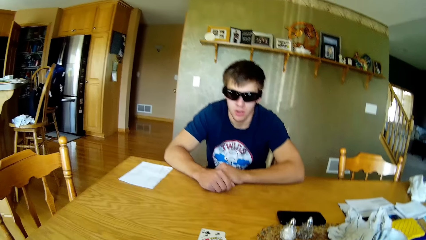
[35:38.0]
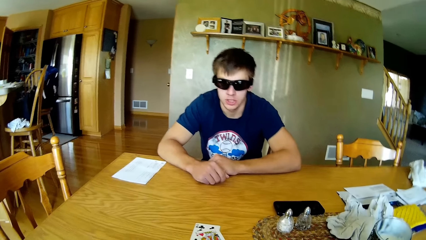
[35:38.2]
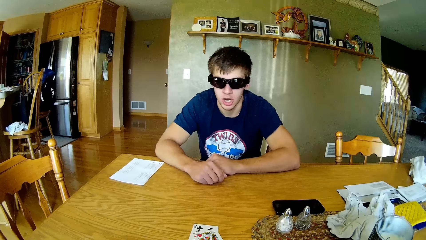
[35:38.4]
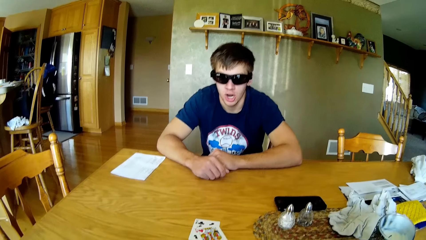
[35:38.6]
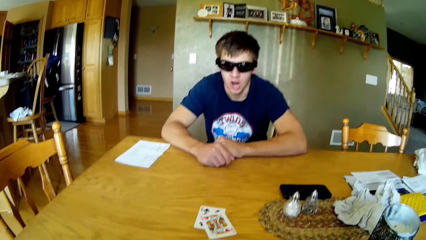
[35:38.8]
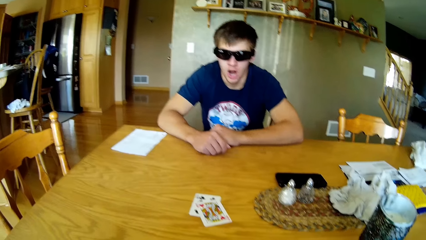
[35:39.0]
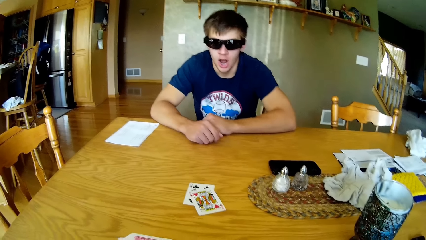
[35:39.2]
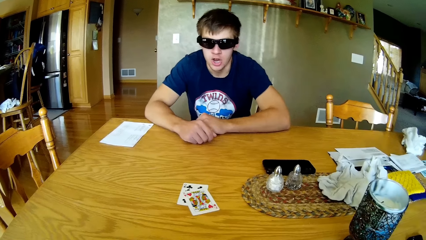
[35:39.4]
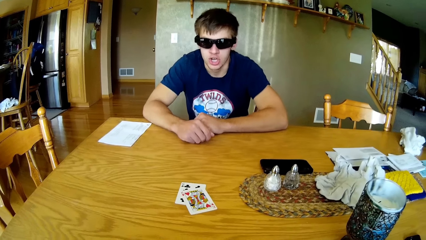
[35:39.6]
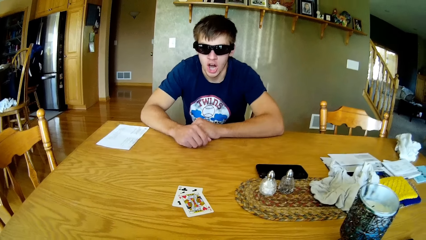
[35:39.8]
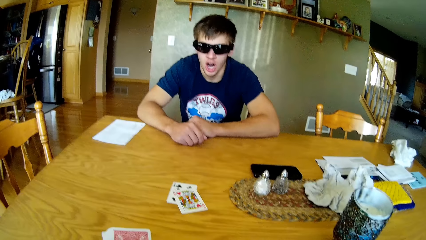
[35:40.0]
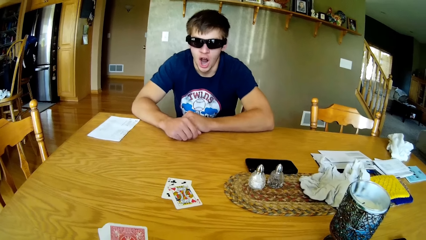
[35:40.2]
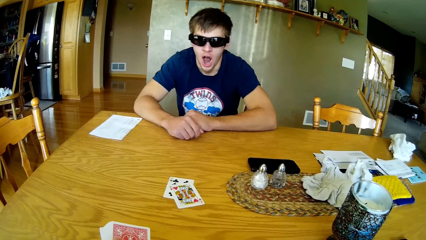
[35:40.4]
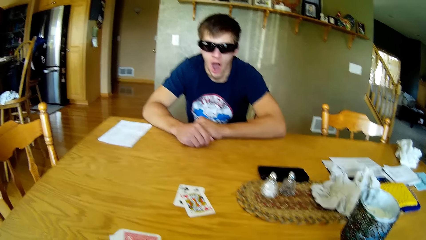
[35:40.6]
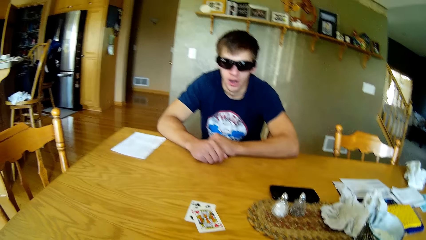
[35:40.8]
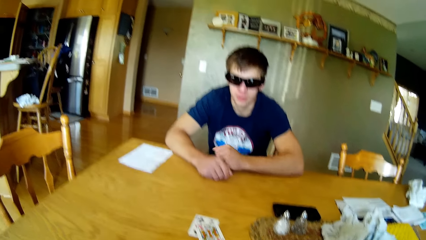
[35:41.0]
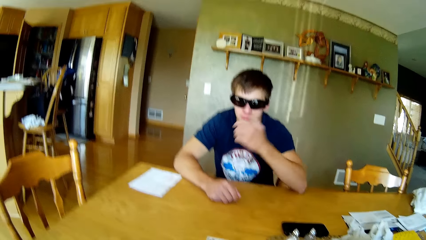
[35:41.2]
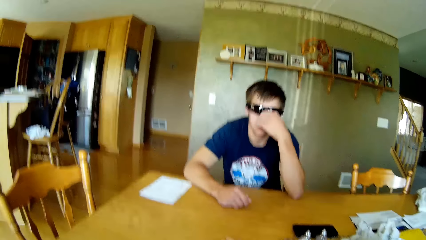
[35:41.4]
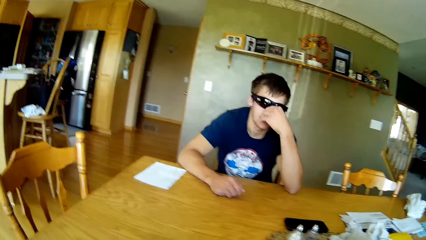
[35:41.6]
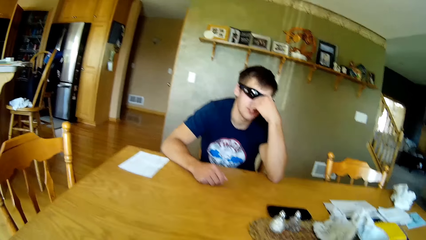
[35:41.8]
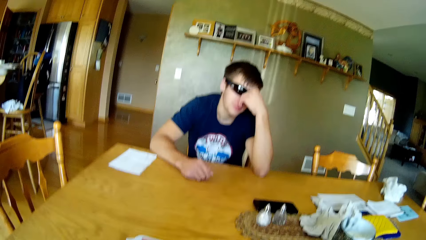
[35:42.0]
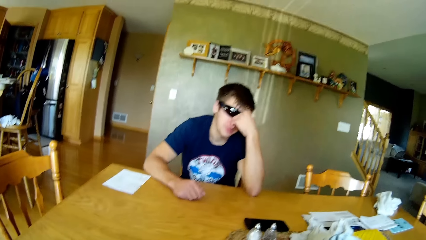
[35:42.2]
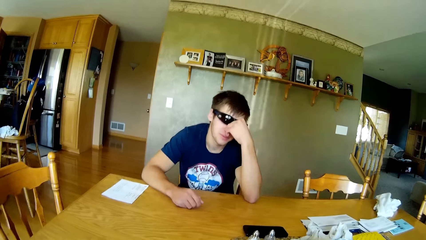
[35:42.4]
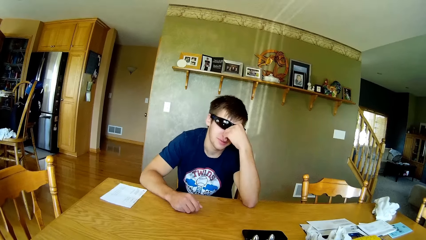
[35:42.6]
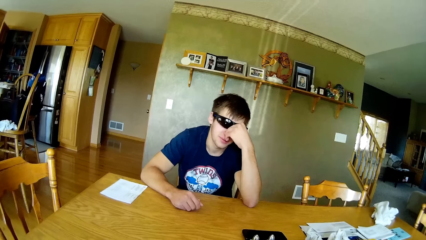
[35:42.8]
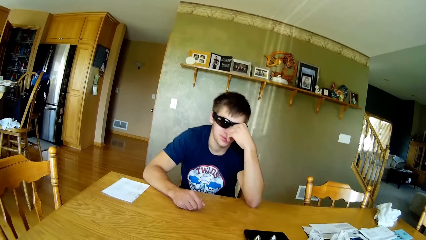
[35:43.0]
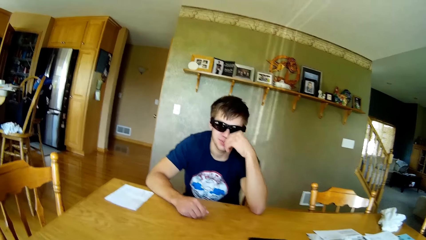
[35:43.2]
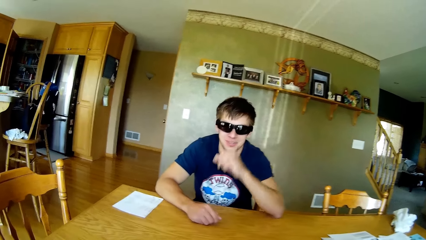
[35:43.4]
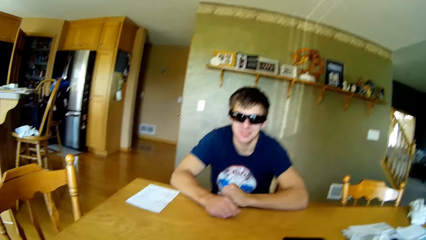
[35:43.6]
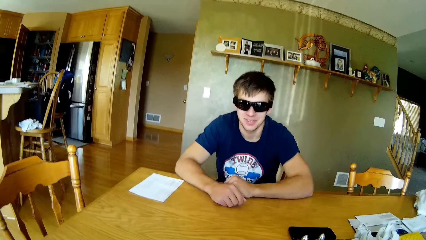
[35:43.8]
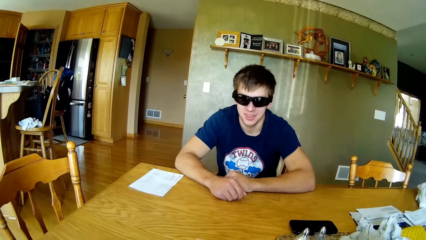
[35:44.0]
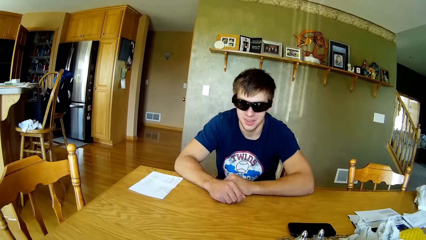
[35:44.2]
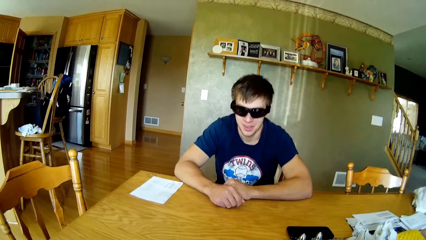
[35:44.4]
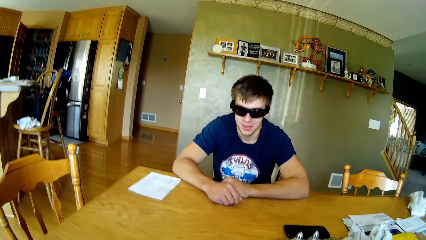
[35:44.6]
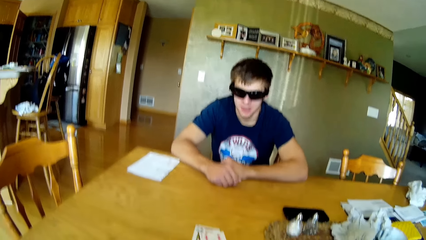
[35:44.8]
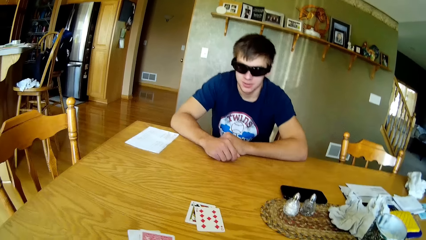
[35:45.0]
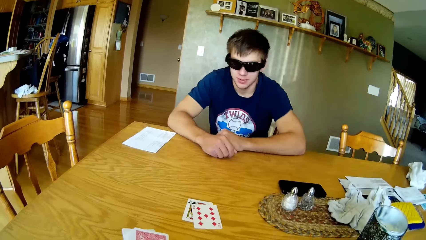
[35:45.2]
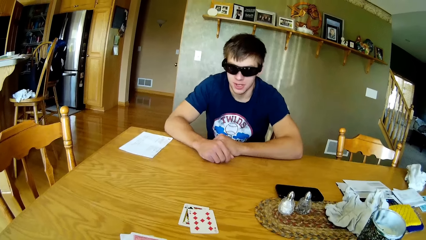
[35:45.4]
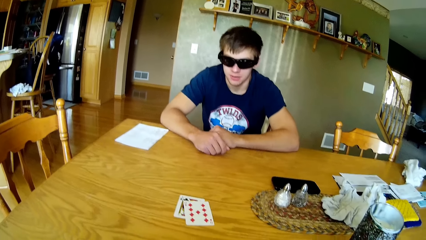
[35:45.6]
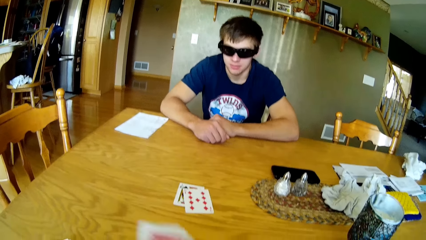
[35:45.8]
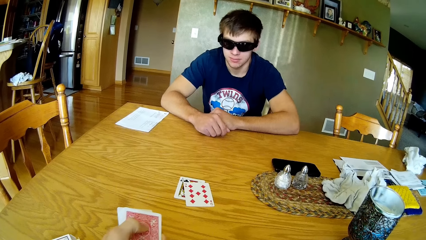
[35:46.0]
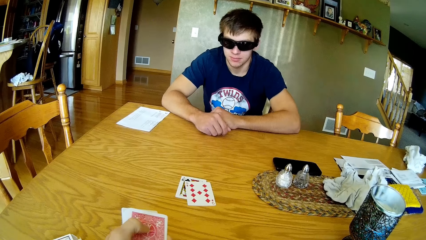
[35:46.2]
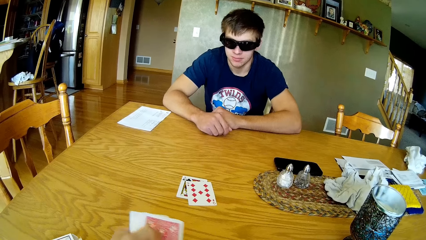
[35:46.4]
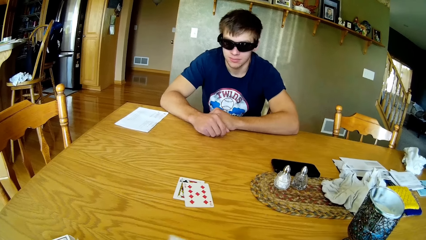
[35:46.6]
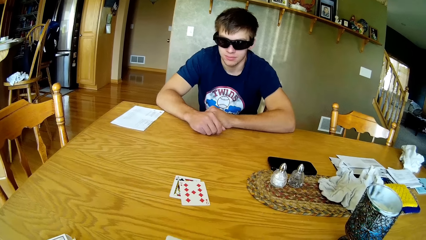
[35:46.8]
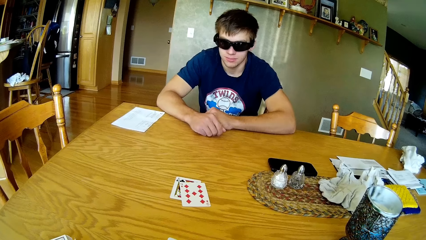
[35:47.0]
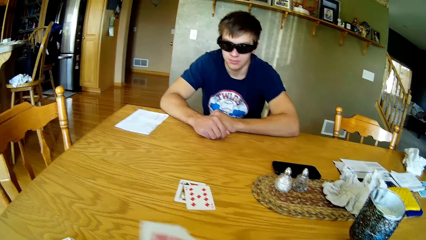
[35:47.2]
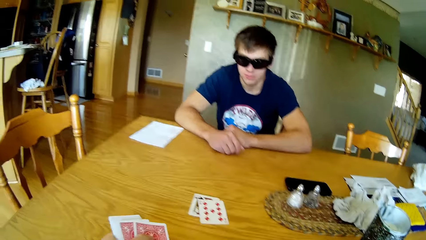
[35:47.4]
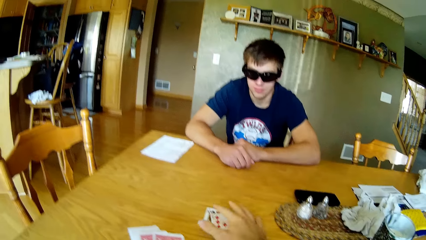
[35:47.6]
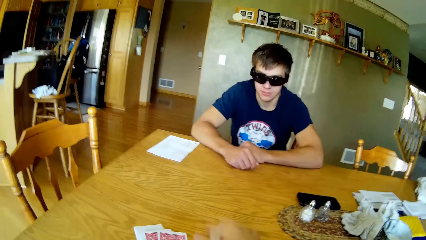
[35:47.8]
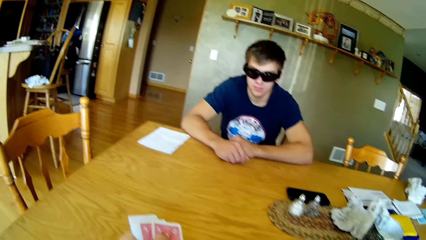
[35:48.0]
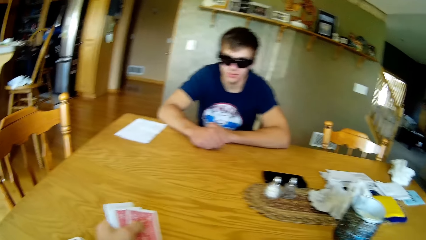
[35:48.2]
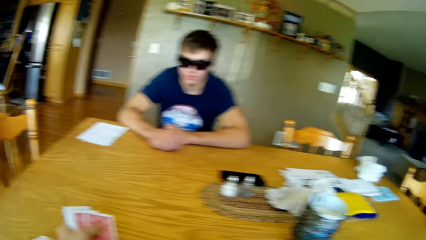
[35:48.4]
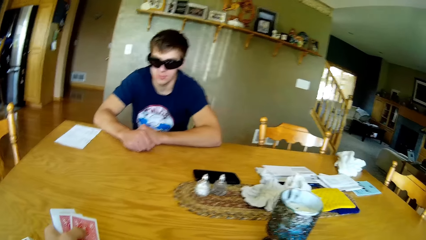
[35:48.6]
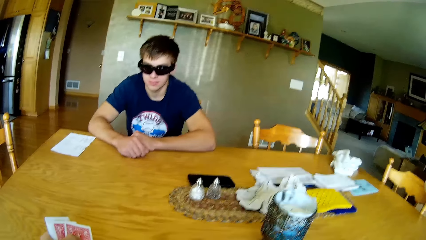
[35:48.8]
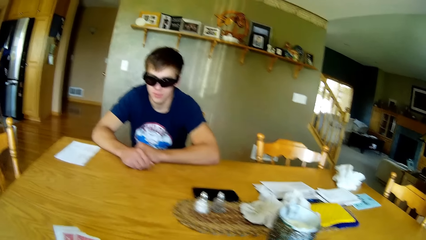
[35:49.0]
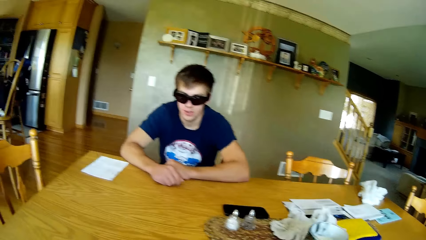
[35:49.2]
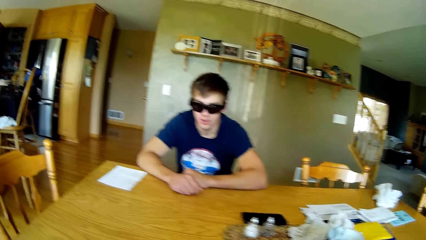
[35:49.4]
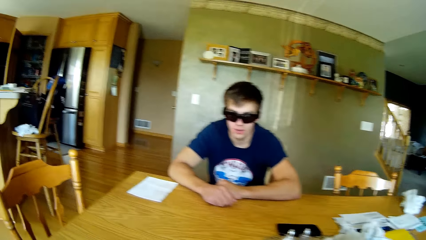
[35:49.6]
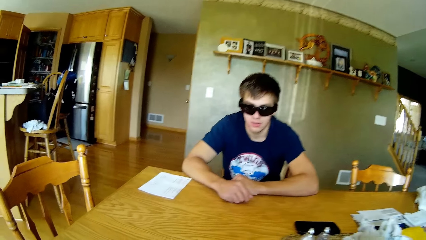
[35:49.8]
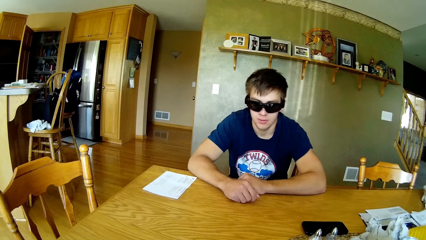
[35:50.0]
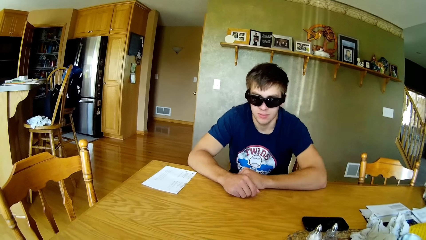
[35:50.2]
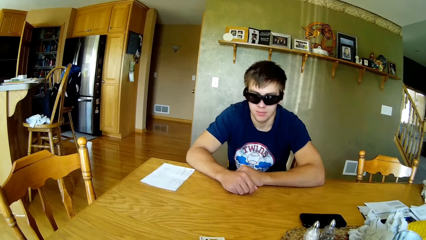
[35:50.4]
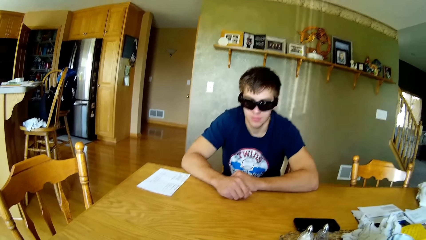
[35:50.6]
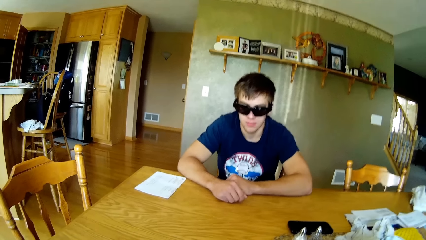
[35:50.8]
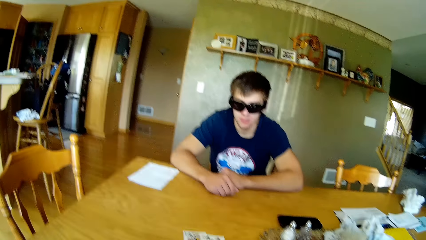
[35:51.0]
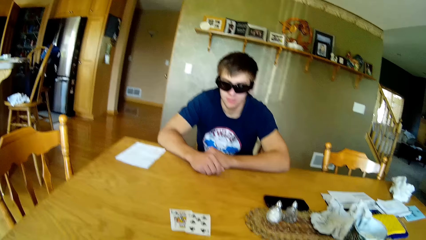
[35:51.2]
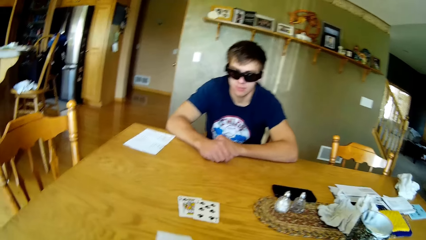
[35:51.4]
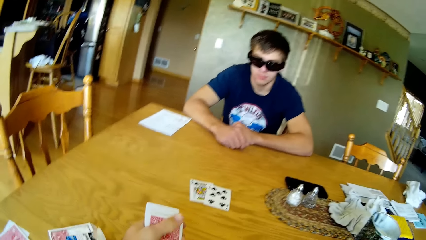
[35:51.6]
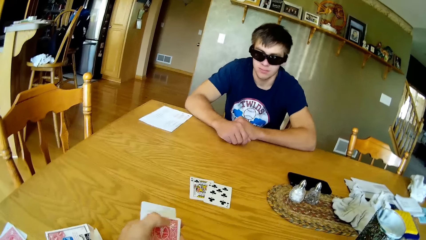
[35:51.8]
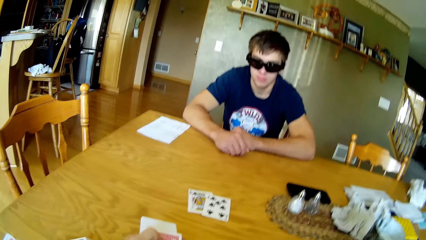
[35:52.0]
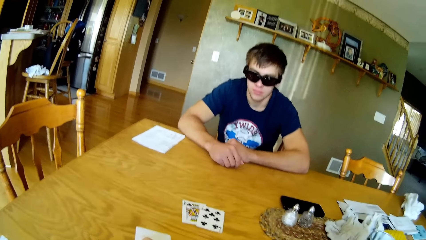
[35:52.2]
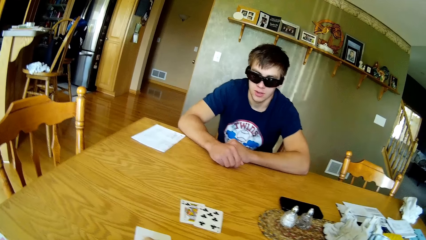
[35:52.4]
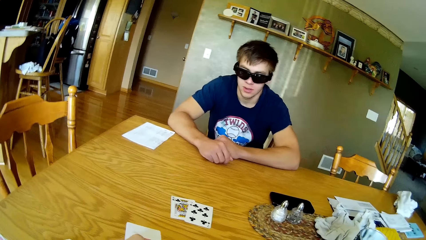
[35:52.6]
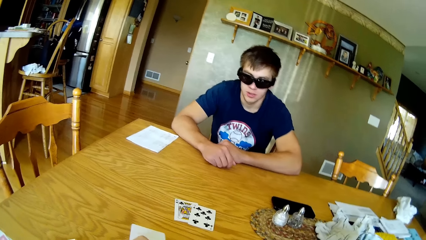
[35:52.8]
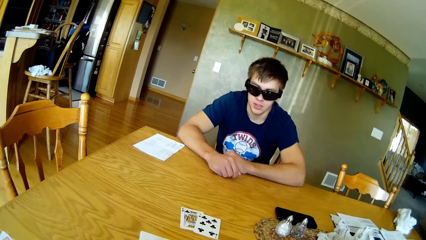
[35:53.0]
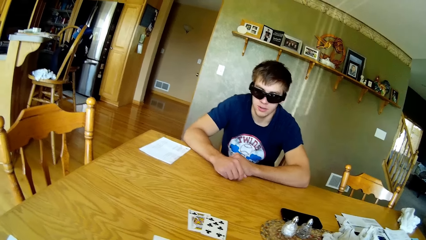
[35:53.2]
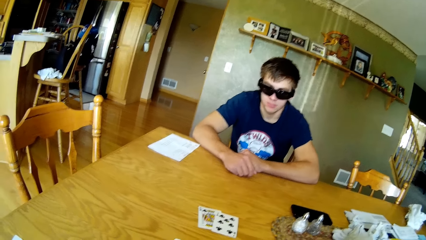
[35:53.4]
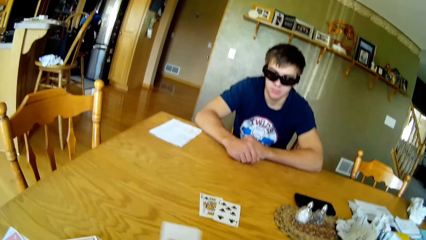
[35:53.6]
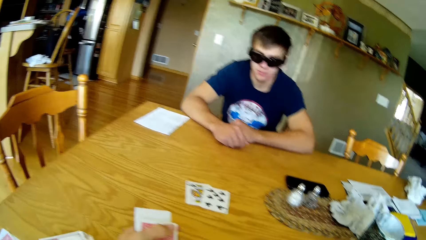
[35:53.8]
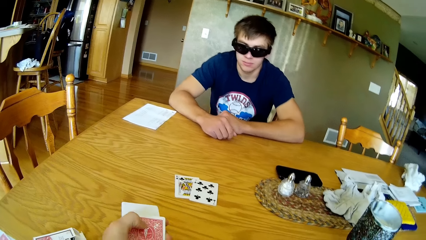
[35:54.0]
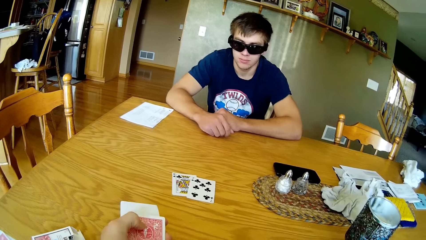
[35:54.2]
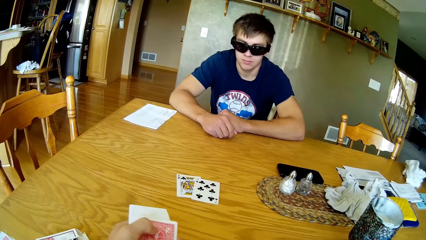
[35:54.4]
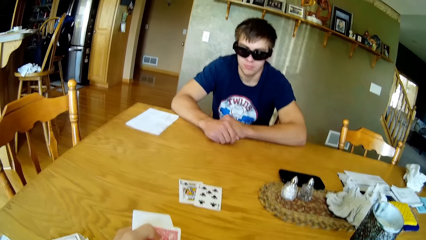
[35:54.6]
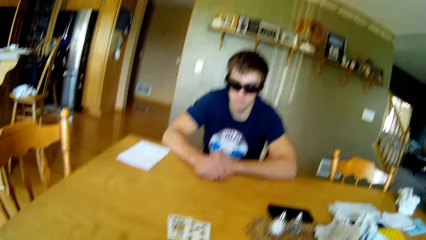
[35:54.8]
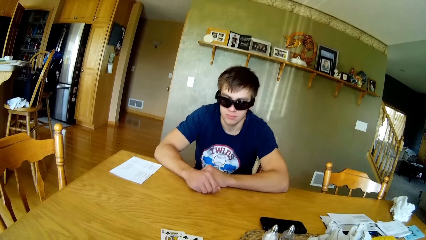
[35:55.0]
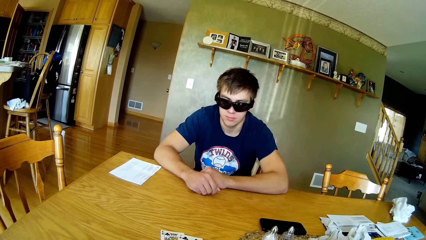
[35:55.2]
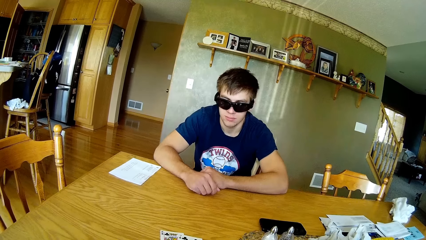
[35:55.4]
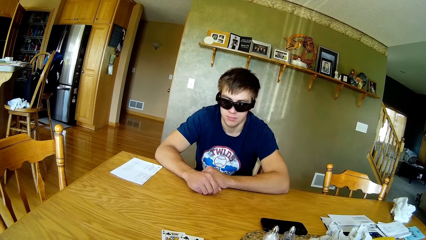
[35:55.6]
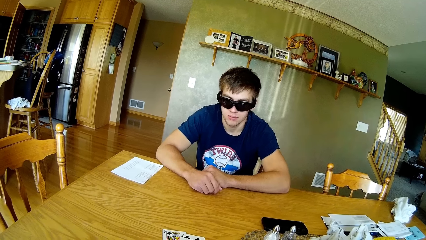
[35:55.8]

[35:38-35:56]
The camera wearer placed the cards on the table. They dialogue with a person. They shuffle the cards in the hand. They dialogue with the person. They move the cards on the table. They shuffle the cards in the hand. They put the cards on the table.
